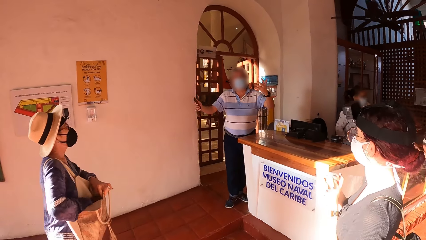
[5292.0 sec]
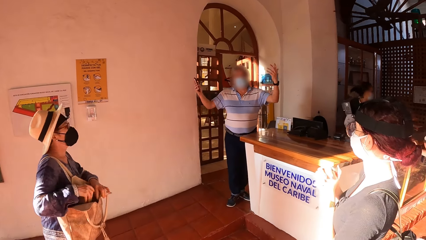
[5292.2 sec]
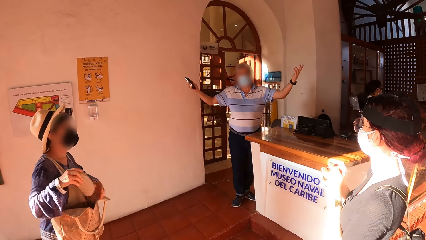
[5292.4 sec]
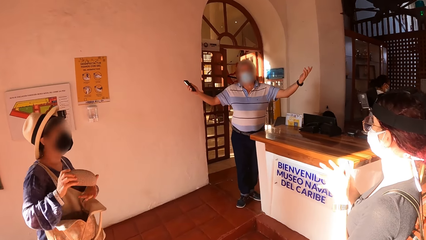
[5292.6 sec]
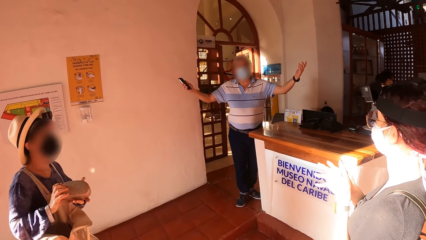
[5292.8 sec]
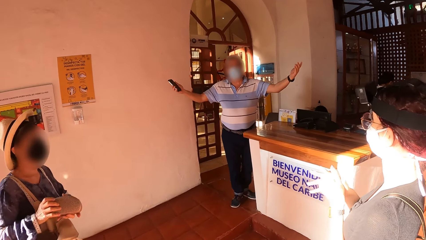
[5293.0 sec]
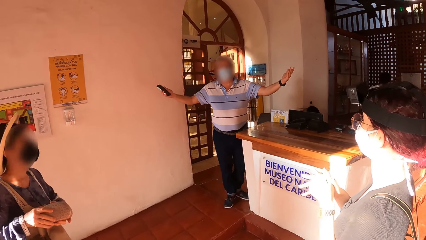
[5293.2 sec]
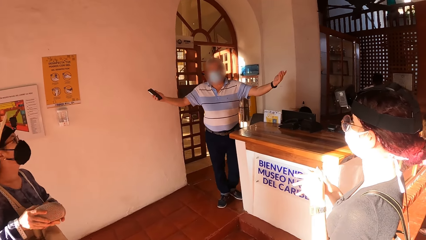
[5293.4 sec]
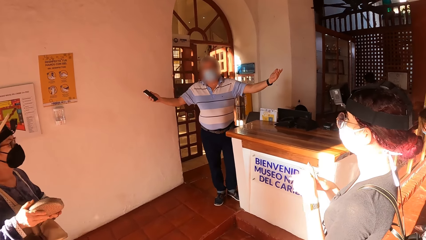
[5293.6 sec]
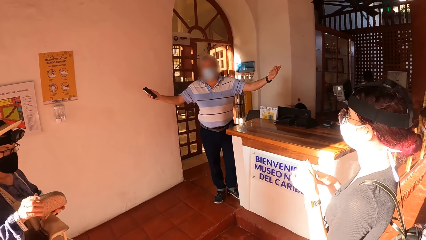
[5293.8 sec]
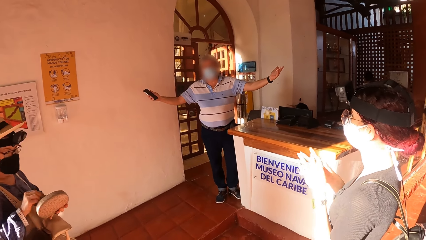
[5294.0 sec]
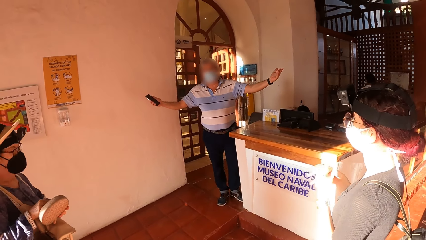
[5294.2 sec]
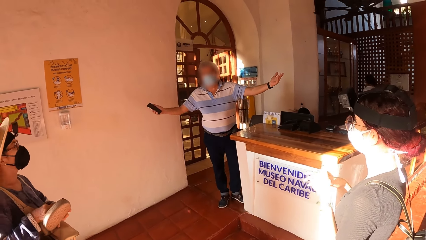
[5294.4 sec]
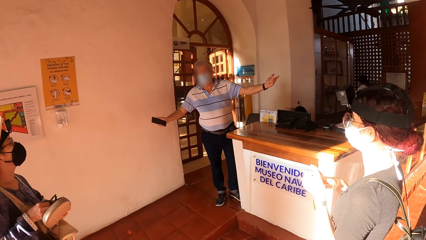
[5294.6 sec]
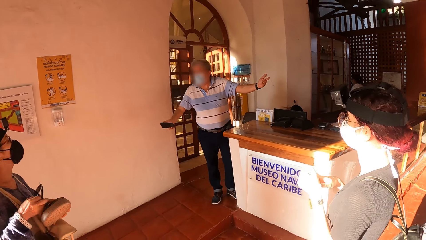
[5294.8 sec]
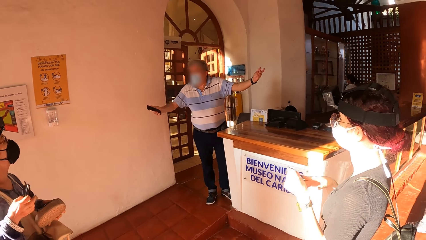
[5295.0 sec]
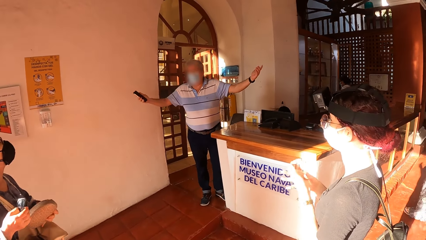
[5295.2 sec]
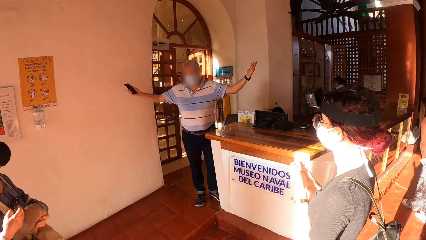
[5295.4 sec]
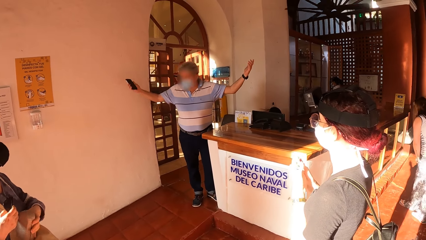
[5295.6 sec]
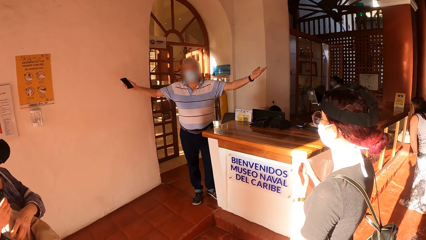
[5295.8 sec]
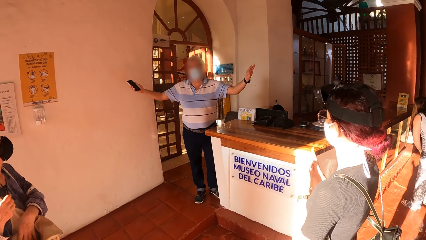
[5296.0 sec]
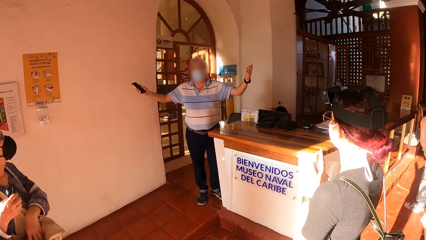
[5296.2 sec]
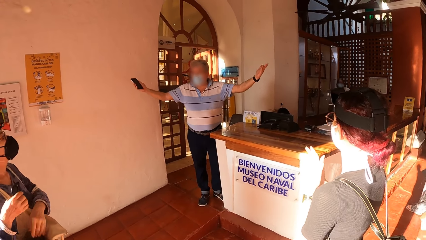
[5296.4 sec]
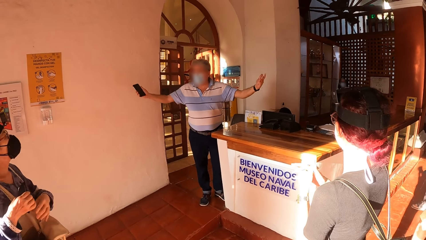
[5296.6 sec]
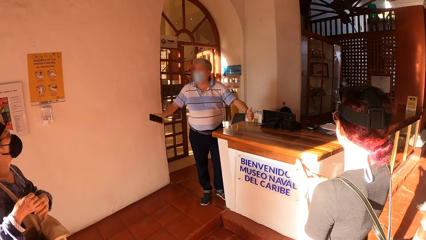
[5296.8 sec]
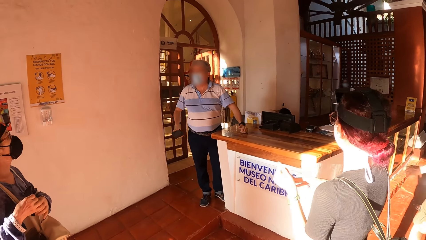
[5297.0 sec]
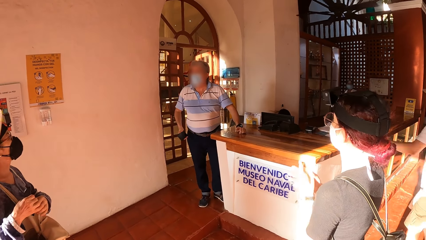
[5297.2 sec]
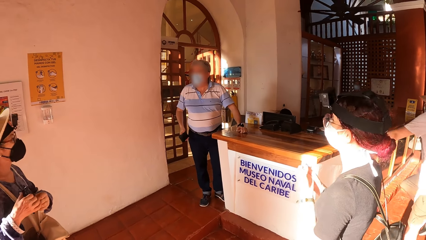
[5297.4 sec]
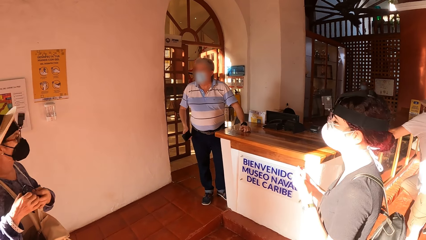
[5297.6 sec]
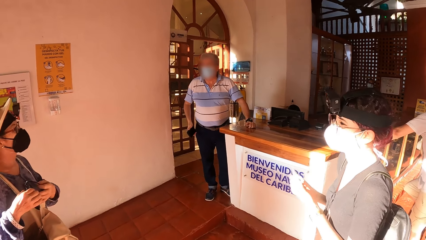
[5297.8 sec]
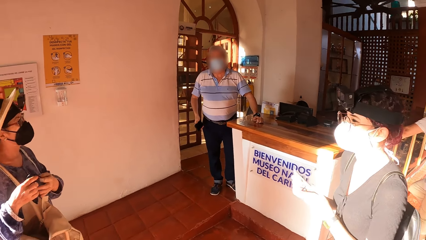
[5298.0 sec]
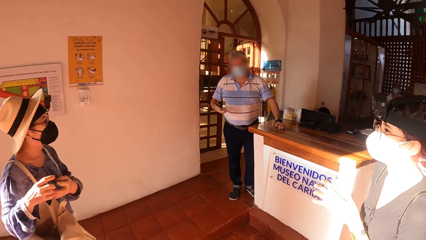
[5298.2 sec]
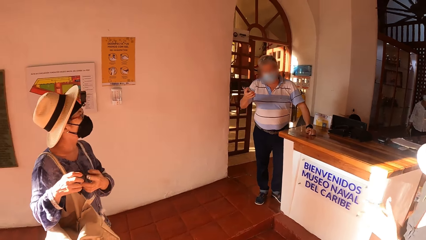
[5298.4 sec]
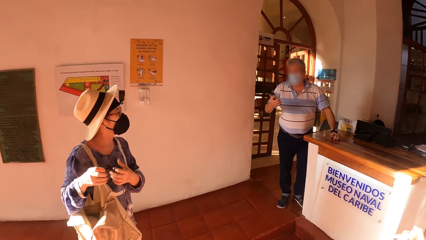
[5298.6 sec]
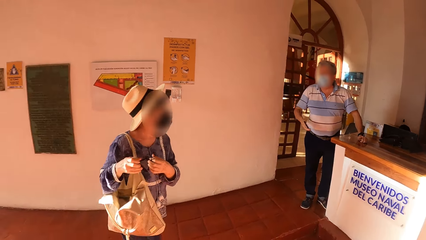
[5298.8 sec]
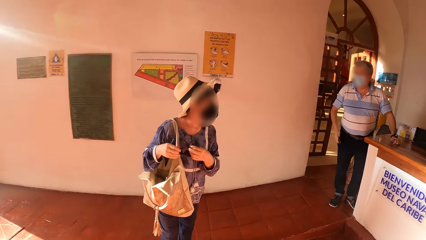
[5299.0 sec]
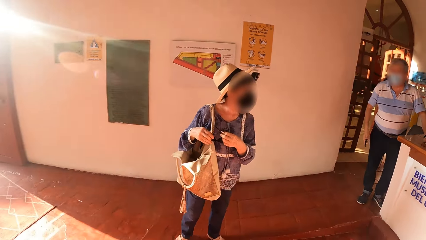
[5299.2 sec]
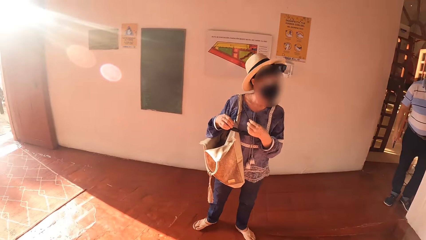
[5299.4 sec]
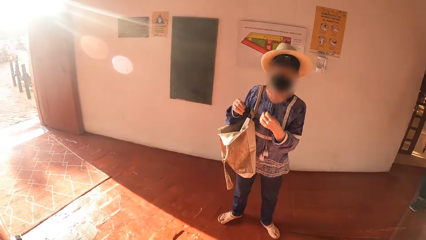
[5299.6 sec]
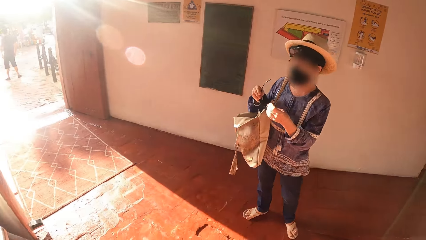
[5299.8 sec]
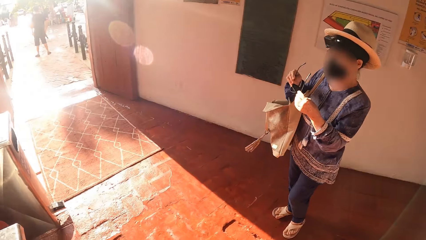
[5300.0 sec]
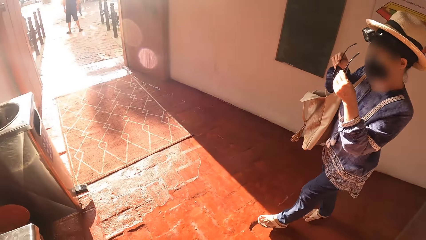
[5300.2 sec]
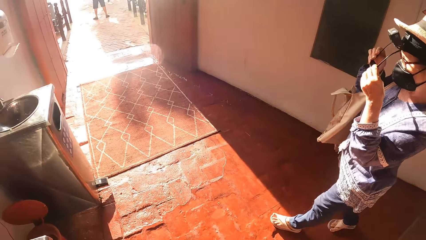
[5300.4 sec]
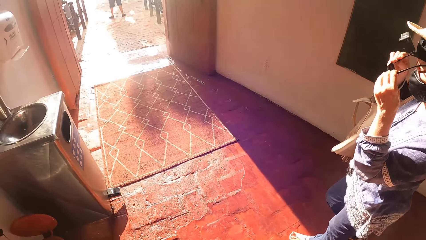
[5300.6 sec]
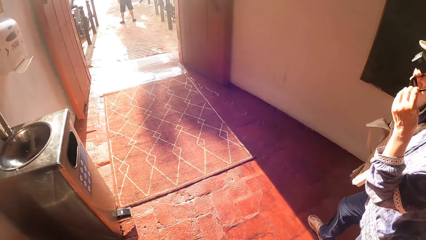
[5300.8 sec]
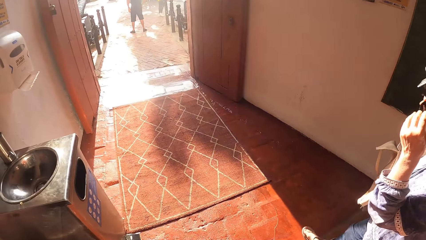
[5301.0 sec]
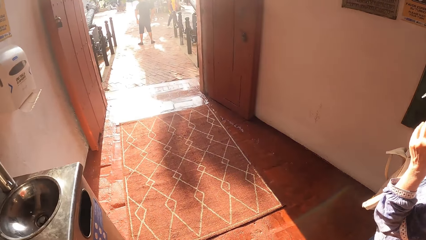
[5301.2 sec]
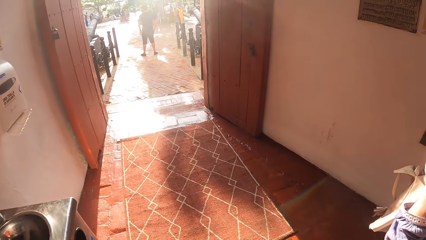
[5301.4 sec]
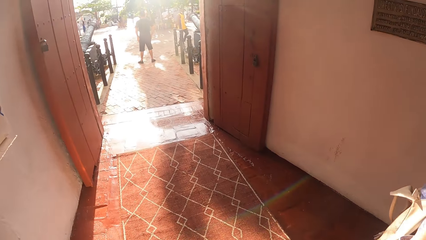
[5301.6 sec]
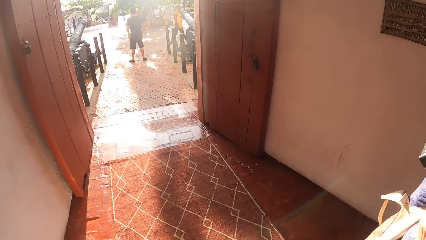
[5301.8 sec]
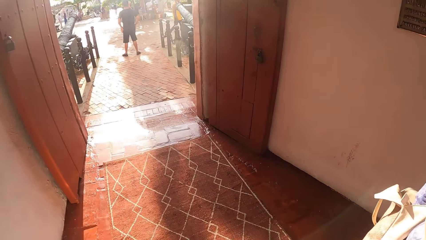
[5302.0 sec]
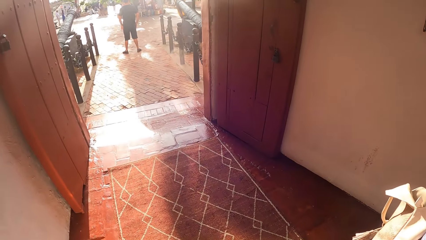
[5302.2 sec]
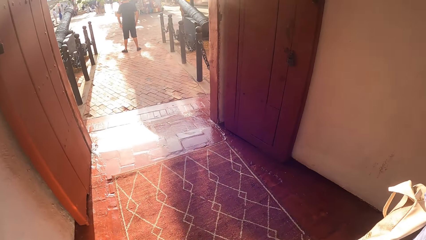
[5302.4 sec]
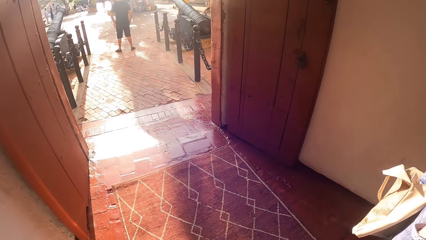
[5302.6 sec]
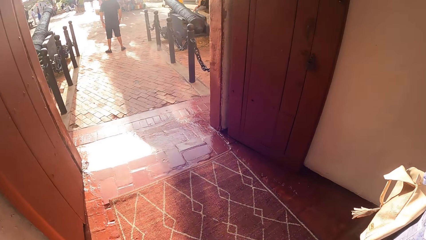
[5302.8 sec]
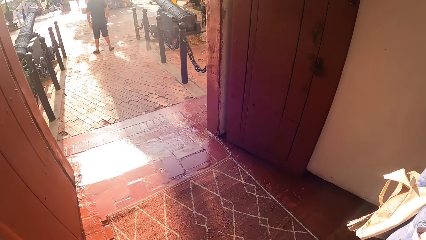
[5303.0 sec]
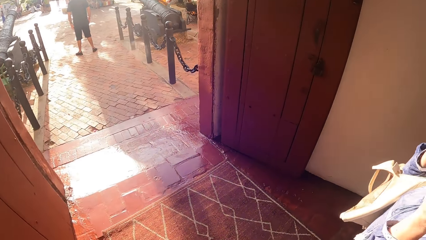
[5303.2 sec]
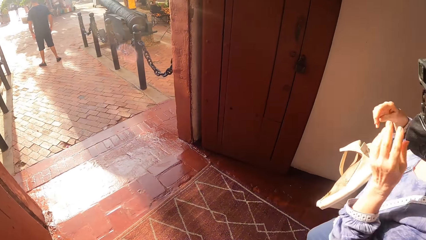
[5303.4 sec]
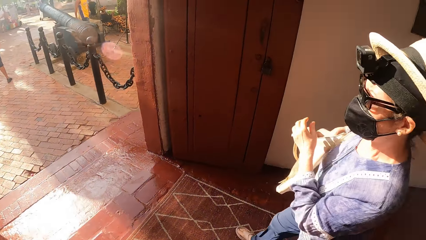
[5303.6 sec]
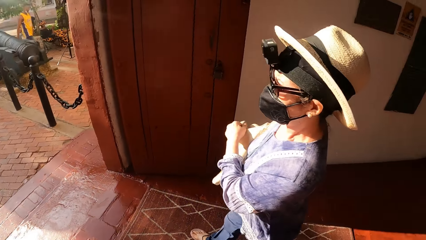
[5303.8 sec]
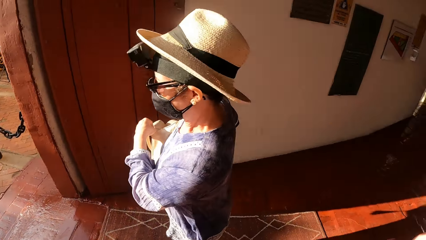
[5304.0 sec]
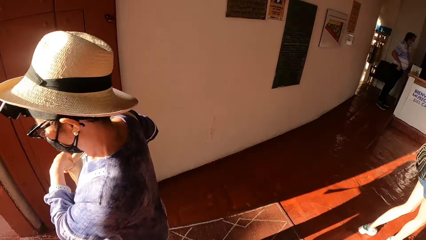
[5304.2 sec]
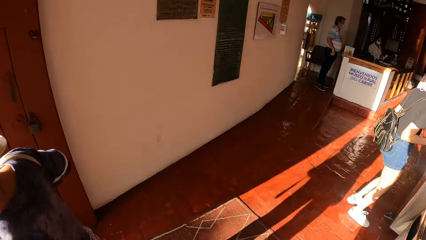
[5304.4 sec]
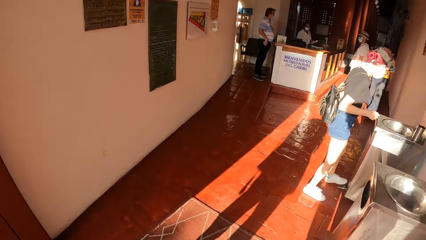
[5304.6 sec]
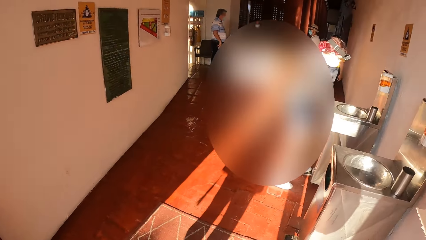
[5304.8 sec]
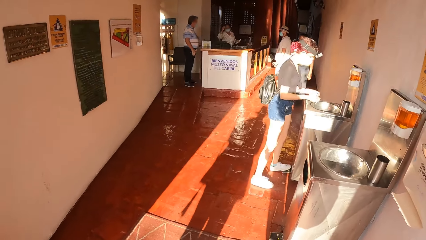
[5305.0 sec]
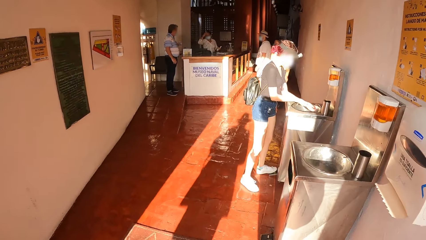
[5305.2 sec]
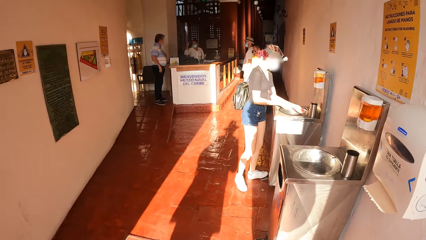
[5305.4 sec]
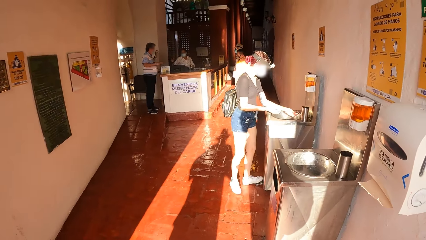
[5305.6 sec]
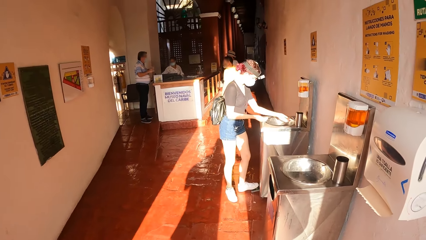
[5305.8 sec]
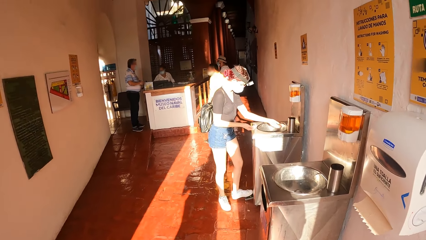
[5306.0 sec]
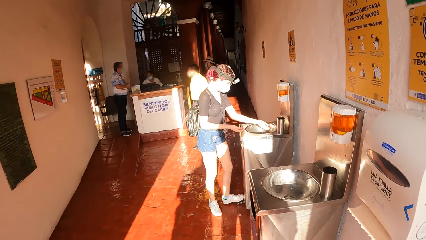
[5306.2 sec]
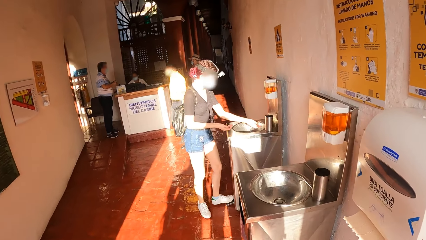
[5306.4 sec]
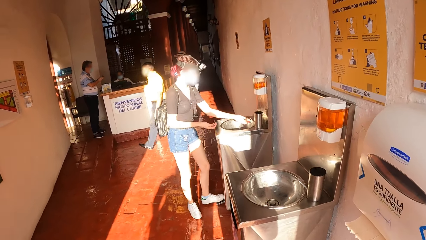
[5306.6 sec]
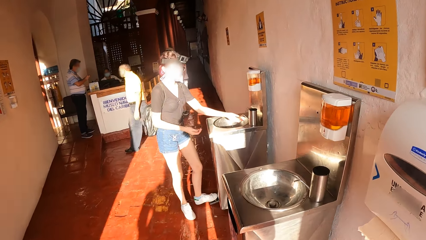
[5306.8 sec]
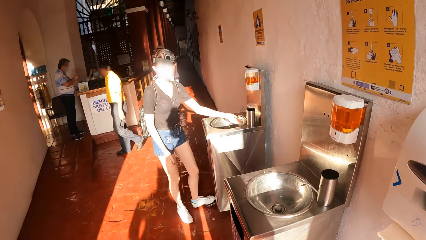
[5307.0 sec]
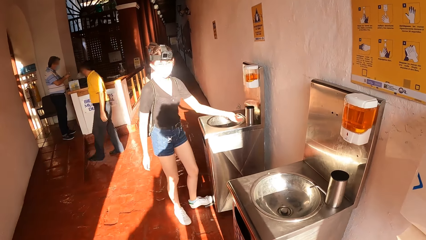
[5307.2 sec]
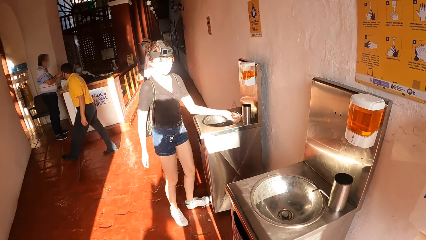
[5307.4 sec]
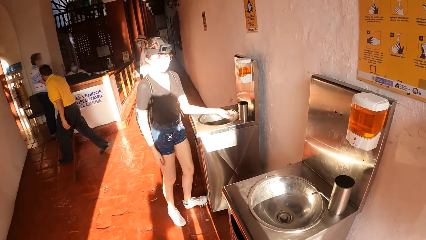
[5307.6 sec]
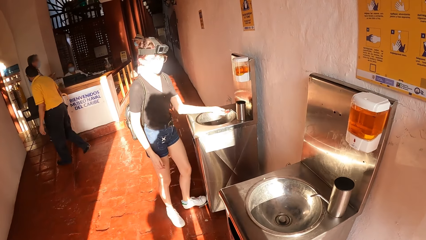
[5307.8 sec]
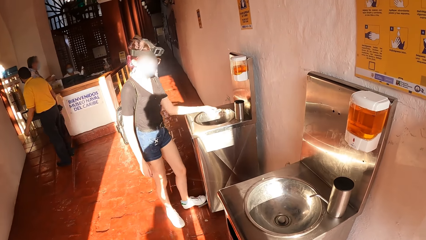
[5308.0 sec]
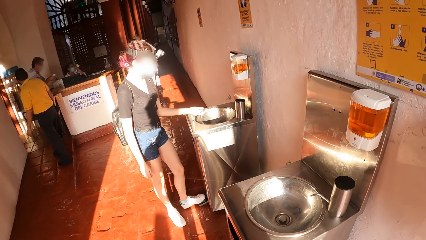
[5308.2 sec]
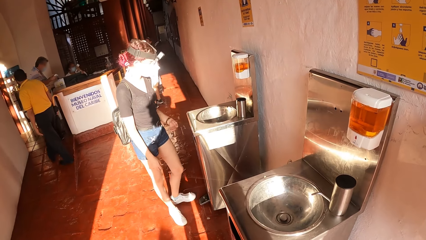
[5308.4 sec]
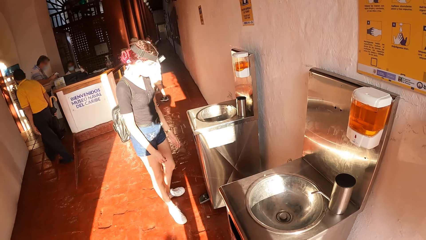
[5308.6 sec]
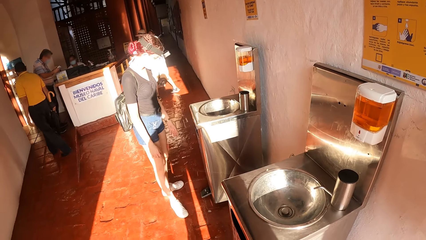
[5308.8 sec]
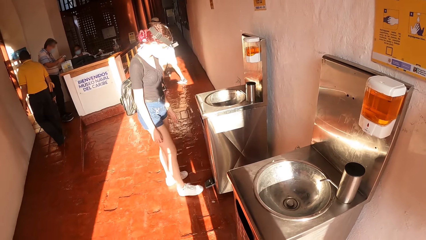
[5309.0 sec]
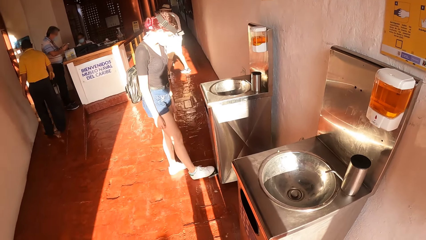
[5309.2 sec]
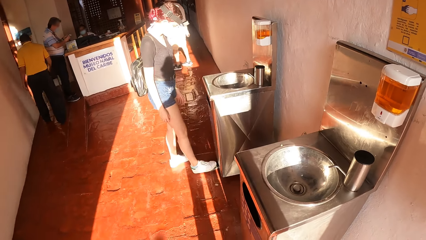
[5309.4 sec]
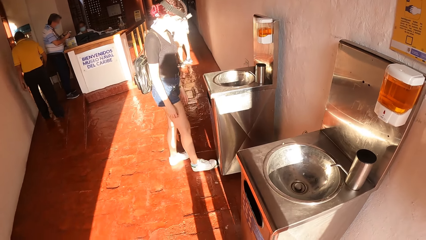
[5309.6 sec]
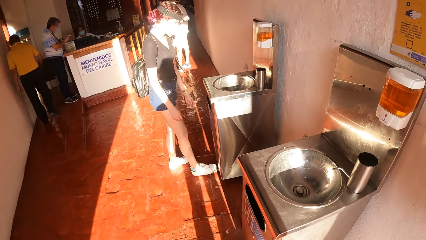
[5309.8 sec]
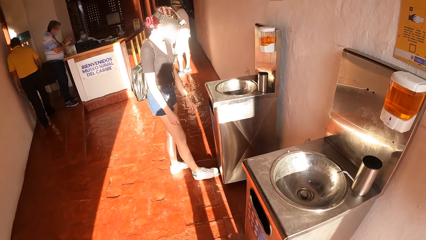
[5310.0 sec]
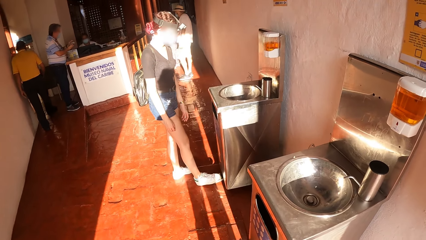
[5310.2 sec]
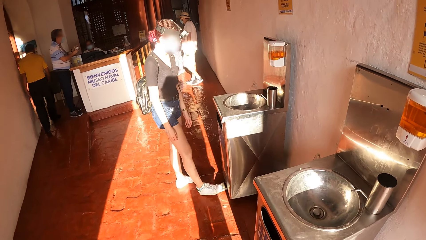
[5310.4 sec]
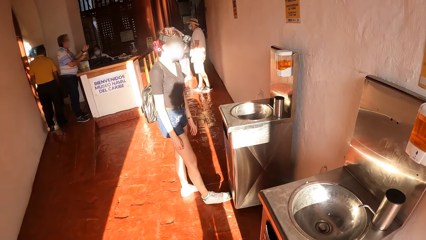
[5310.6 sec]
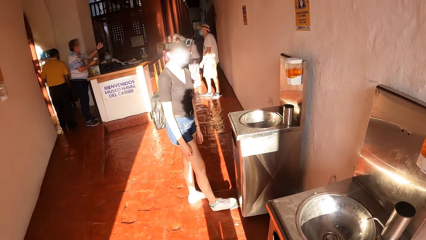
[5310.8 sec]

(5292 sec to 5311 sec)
The woman removes a glass case from her bag with her right hand. She holds the glass case with her left hand, opens the glass case with her right hand, removes a shade from the glass case with her right hand, closes the glass case with her right hand, and puts the glass case in the bag with her left hand. She holds the shades with both hands and wears the shade with both hands. The camera wearer walks on the corridors. The other woman matches a pedal on a hand washer basin with her left leg and puts both hands in the hand washer basin. The camera wearer looks around. The other woman matches the pedal on the hand washer basin with her right leg.
